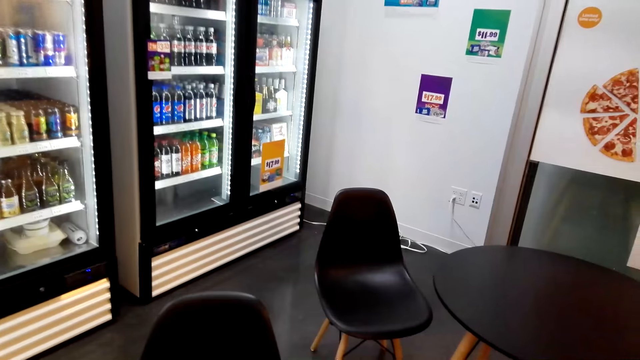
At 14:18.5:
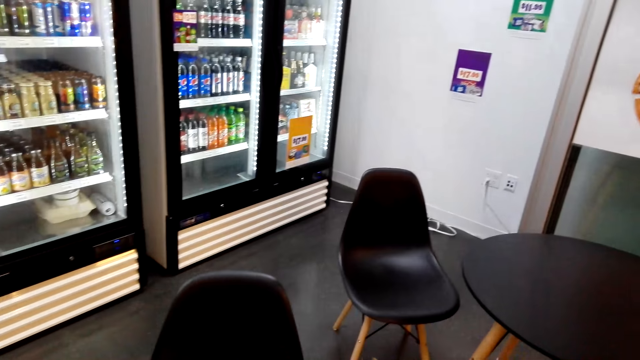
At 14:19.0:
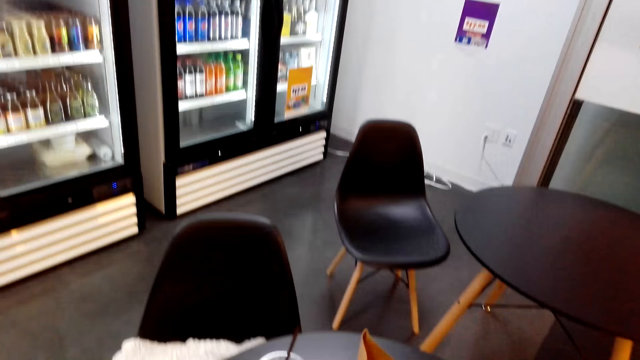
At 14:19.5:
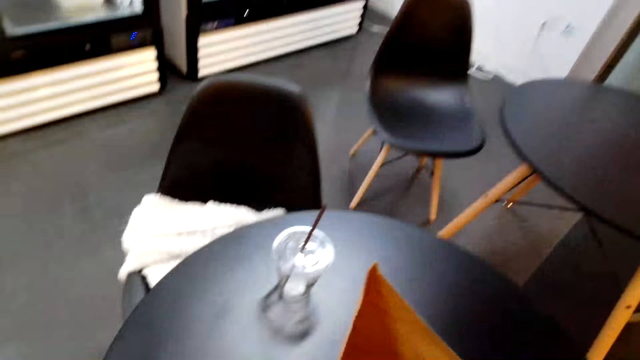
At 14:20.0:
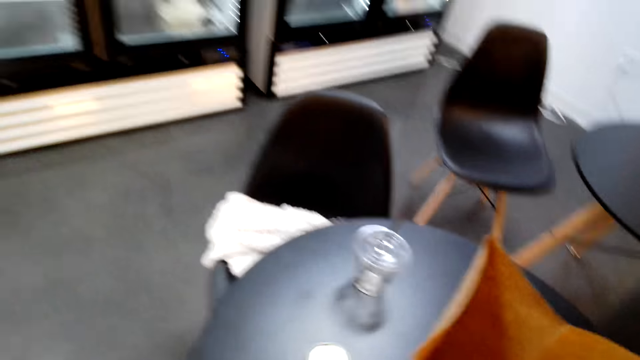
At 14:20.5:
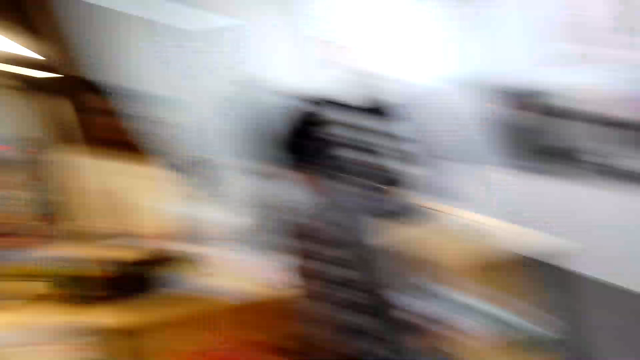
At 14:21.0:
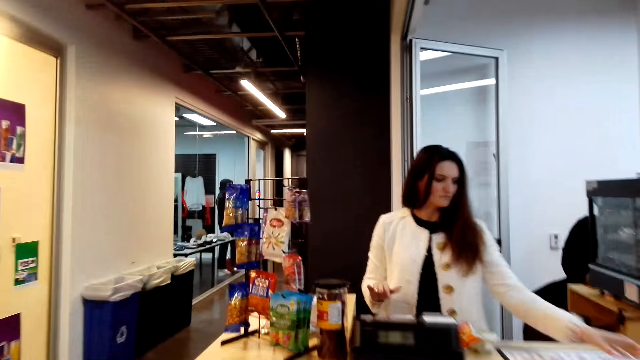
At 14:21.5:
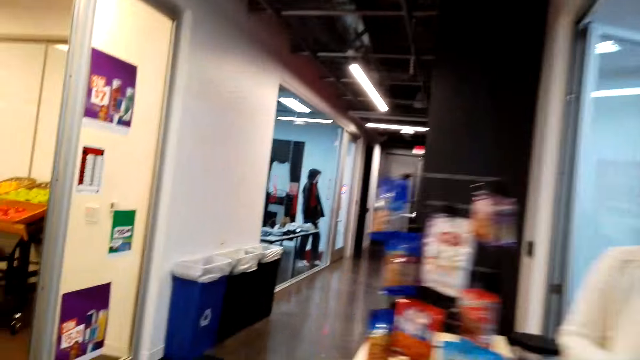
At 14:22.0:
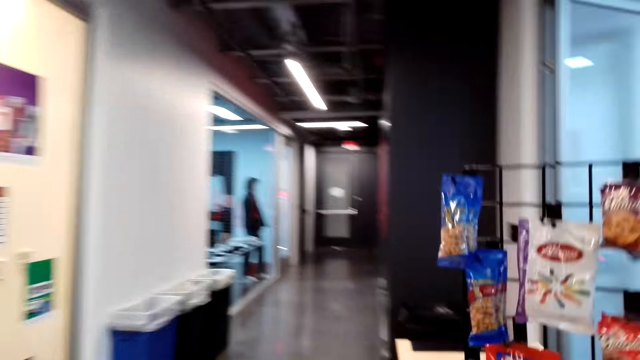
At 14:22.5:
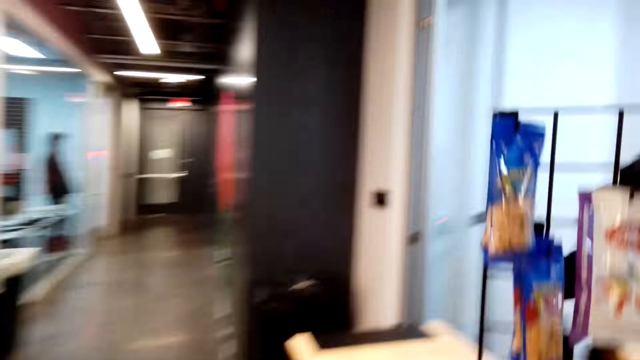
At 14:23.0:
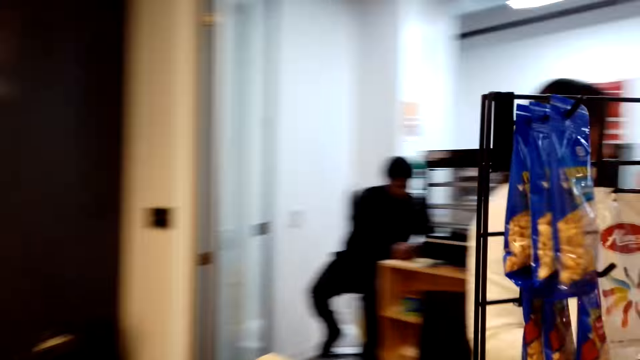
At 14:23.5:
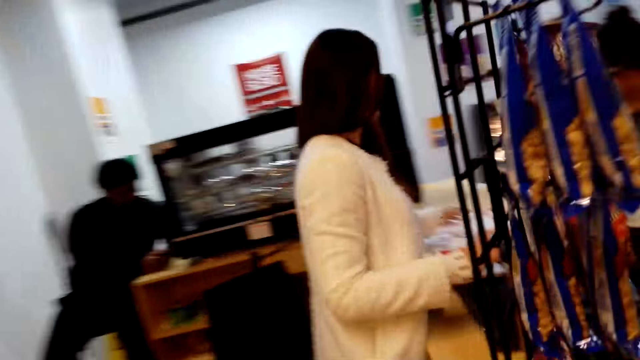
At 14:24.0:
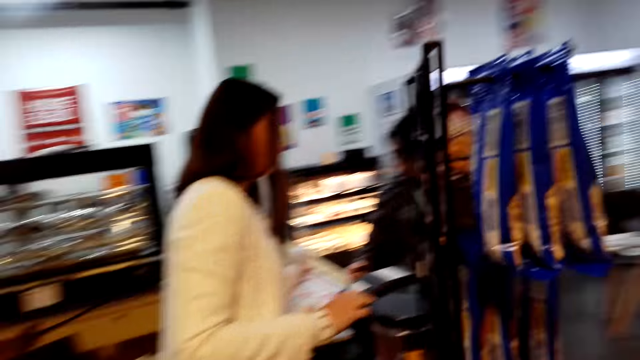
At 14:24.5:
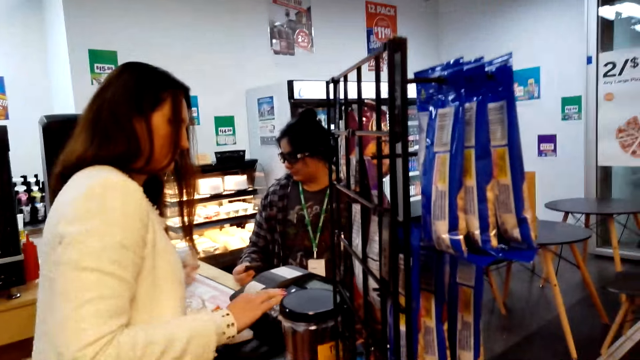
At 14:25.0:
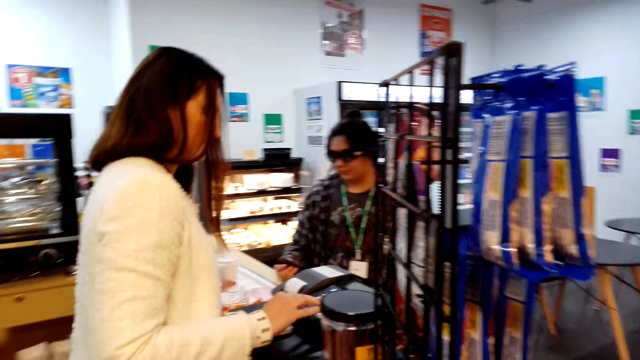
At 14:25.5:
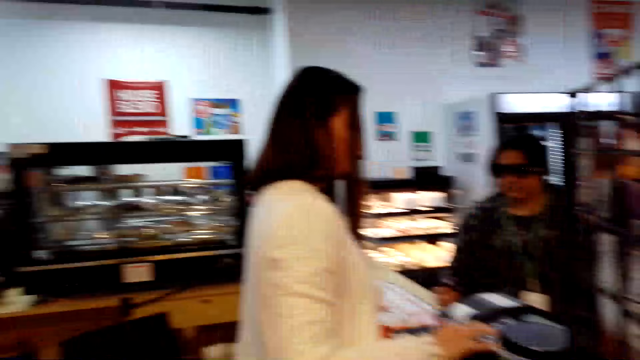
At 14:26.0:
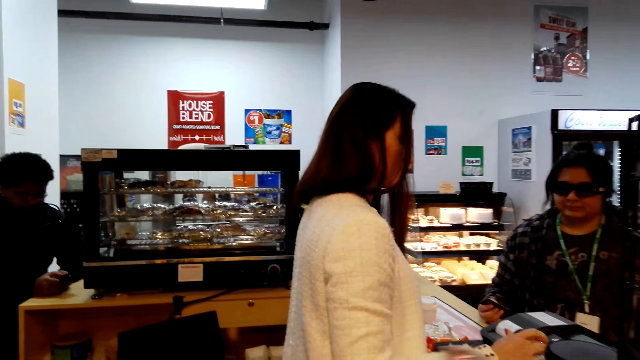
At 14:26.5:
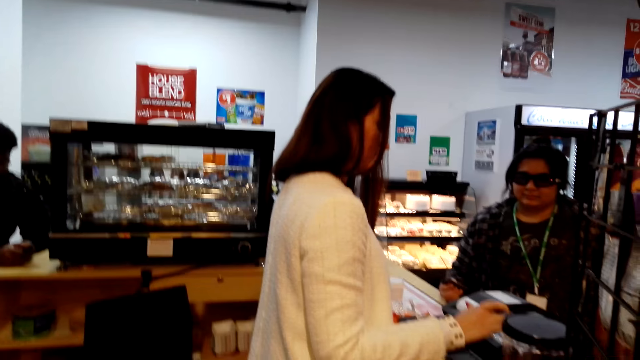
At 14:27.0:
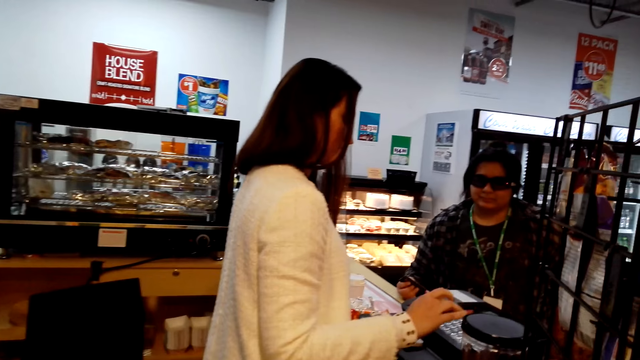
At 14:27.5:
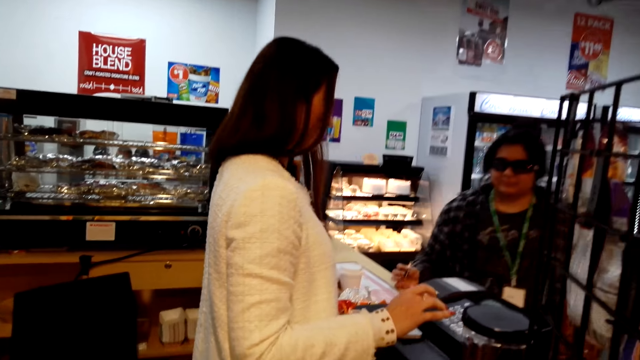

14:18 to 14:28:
The camera wearer puts the khaki bag on the table. They turn around. They walk around the store. They look around.

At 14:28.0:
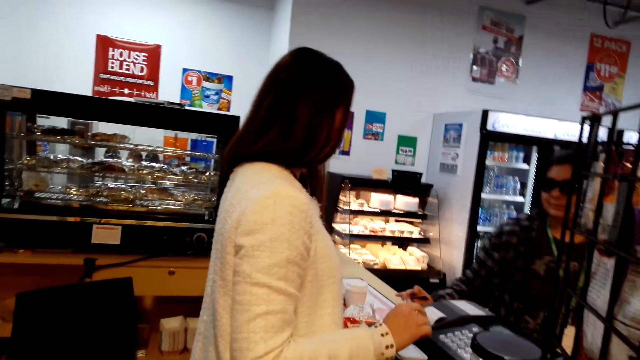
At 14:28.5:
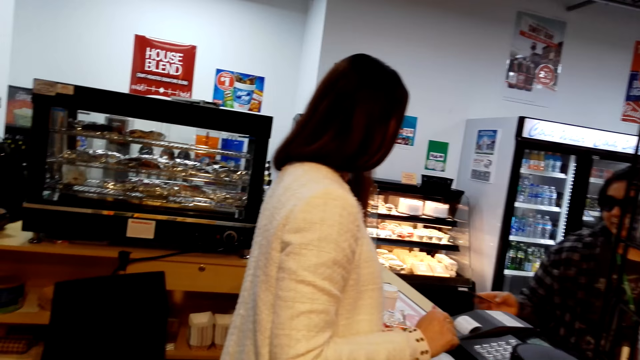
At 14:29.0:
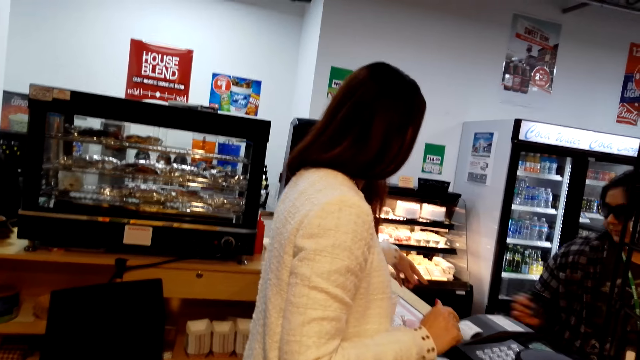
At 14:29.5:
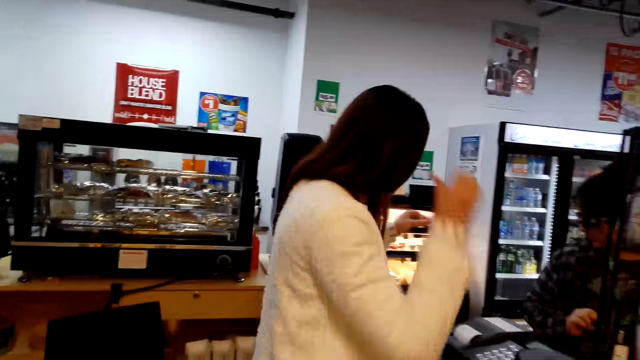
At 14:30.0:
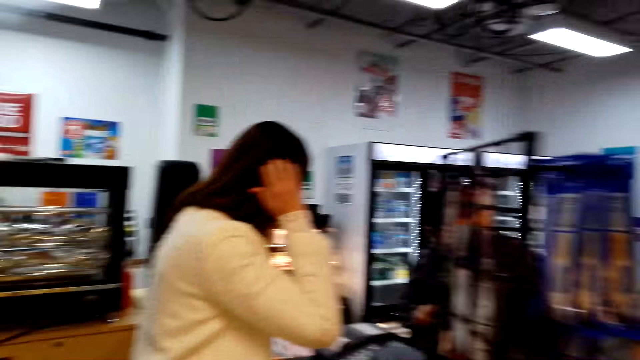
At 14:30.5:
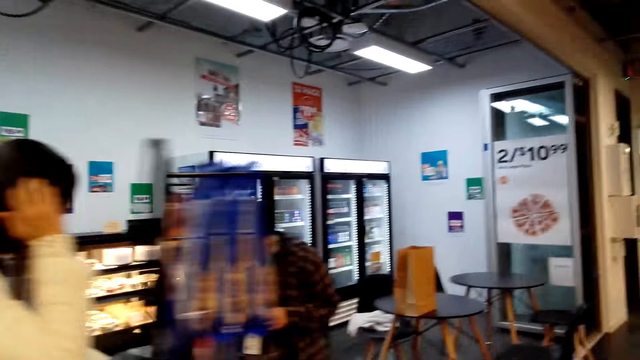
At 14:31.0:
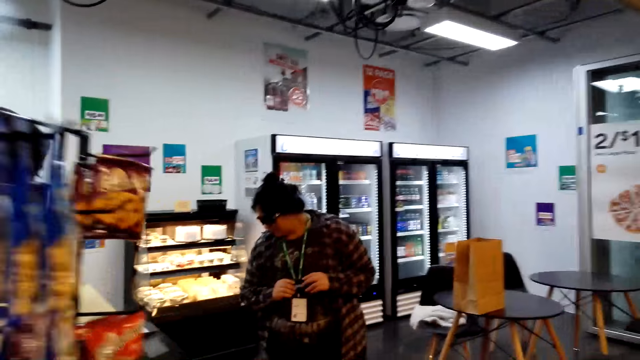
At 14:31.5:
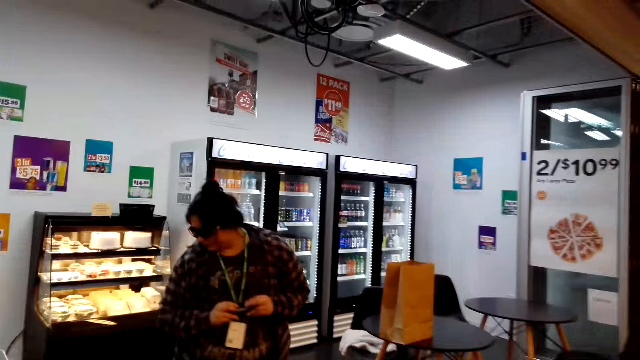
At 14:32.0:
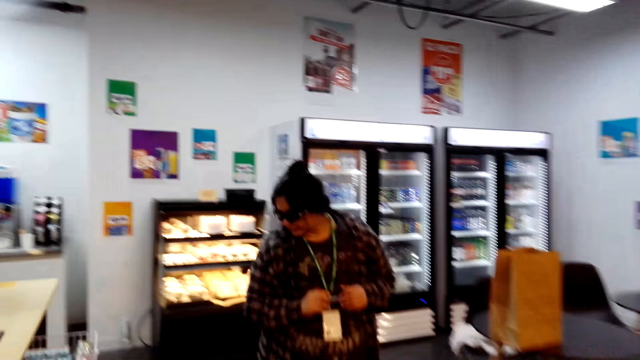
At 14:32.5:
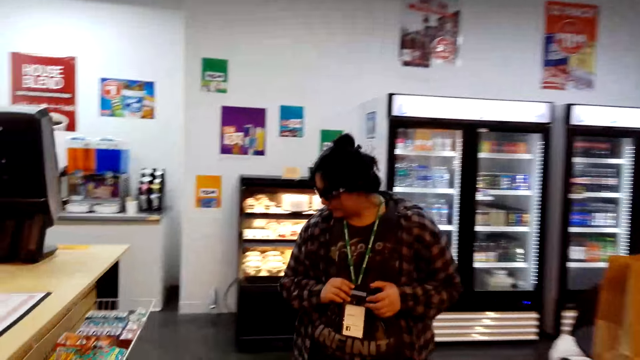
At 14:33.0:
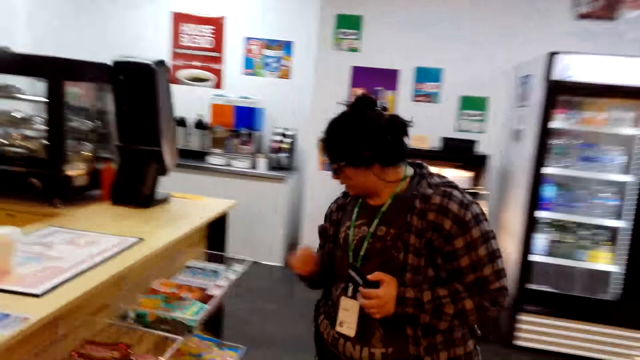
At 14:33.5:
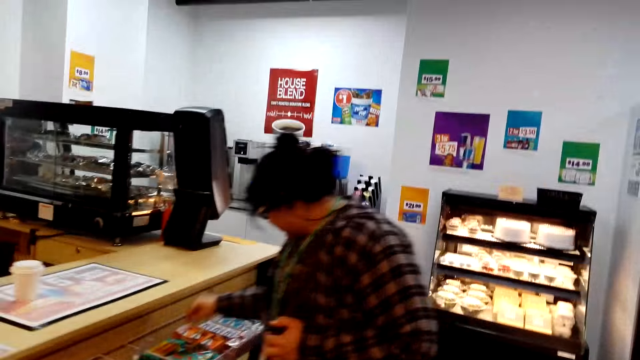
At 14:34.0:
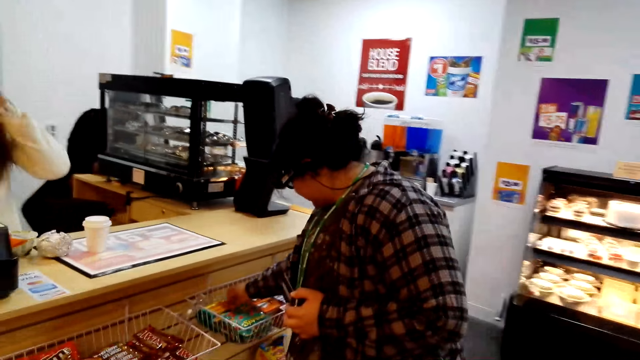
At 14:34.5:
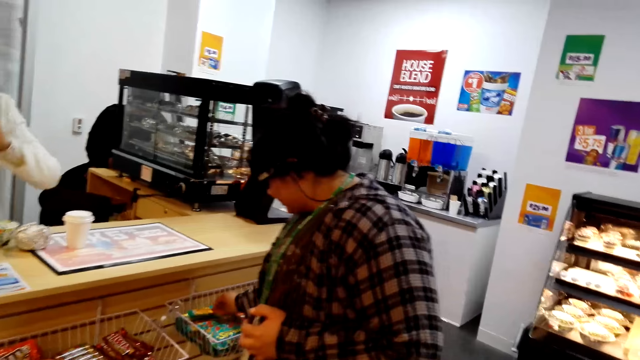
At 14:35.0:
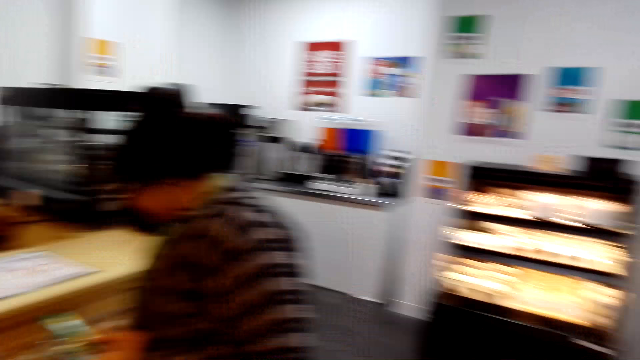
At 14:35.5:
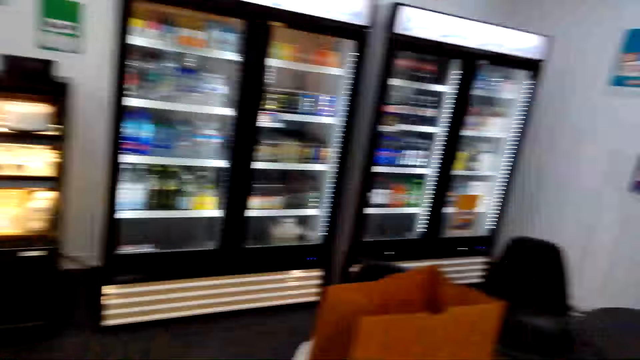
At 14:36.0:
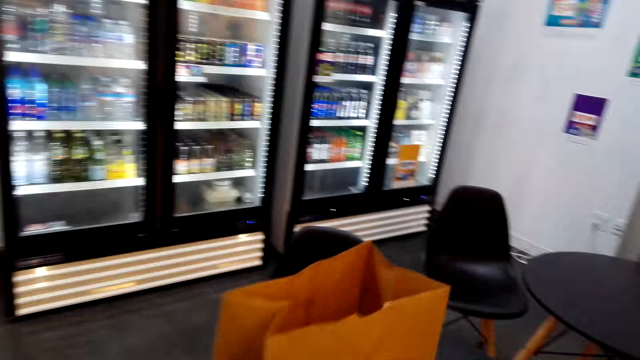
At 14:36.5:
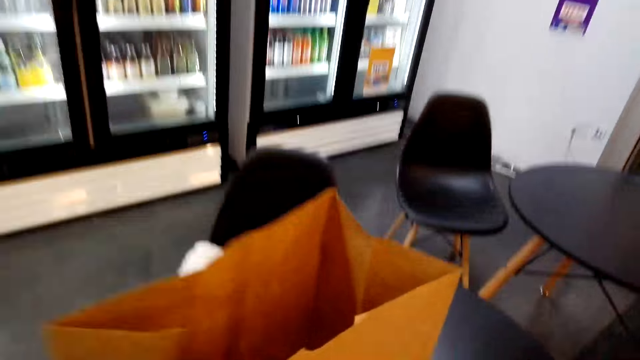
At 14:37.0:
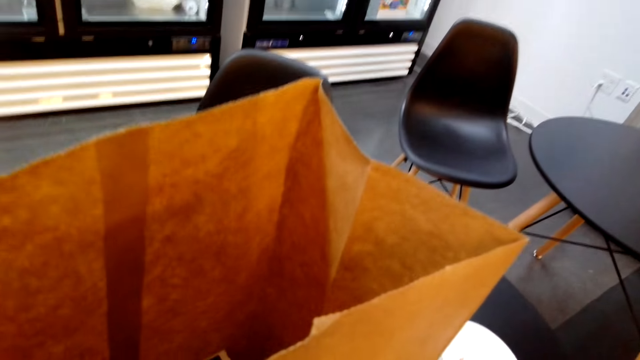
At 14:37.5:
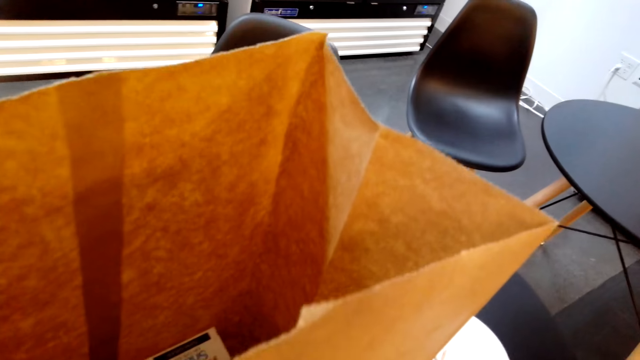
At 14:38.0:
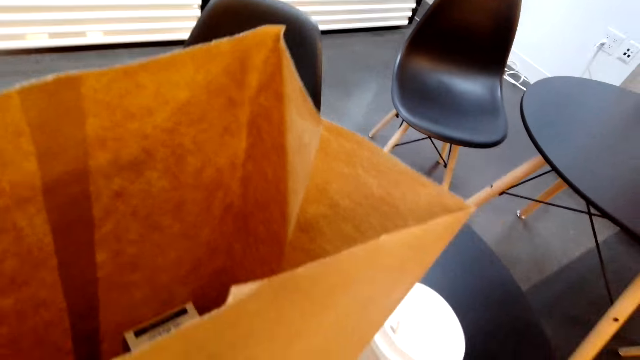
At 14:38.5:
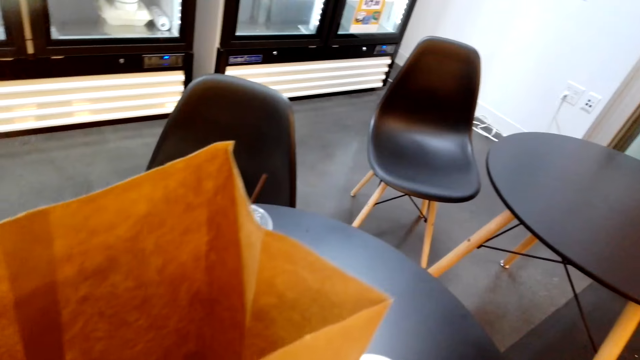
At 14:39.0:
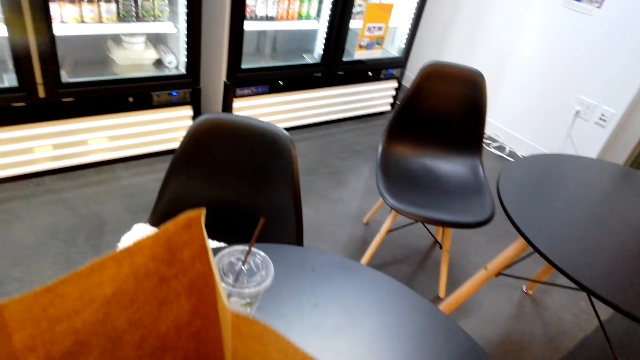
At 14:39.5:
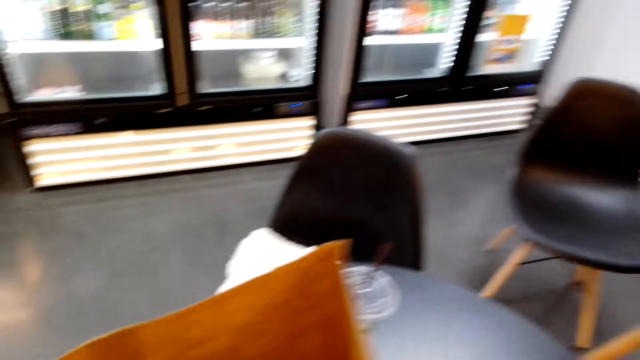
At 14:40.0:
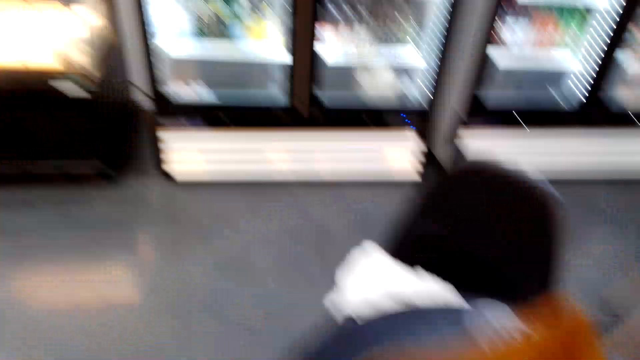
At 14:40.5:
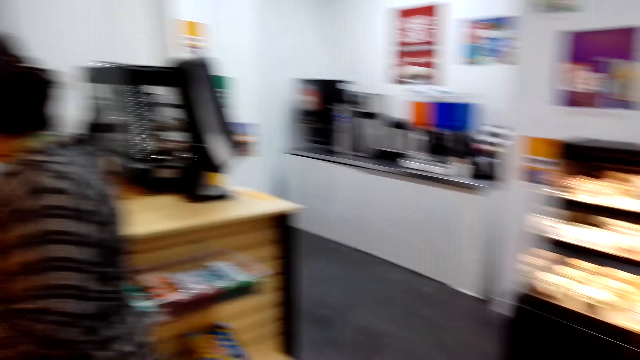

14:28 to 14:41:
The camera wearer turns around. They walk around. They interact with a person.
